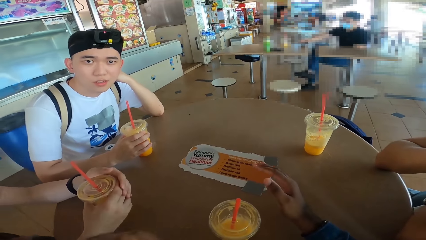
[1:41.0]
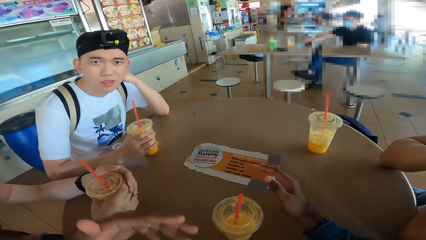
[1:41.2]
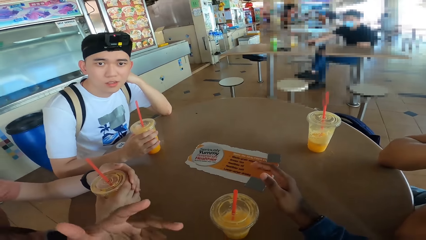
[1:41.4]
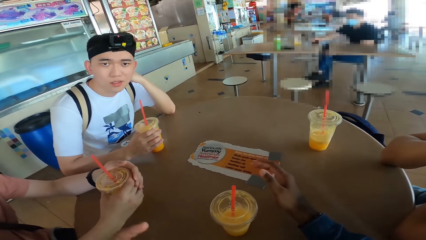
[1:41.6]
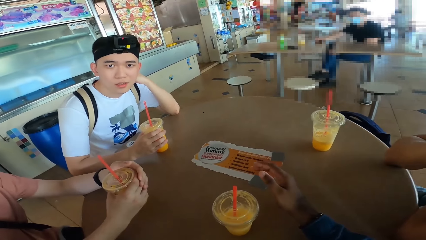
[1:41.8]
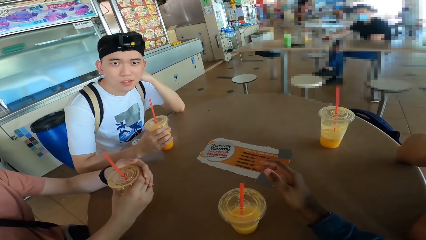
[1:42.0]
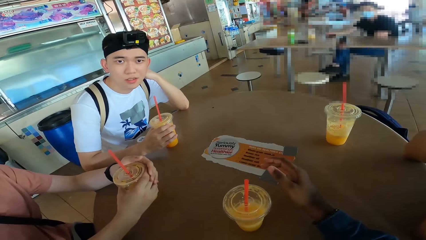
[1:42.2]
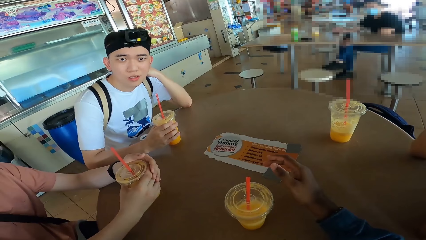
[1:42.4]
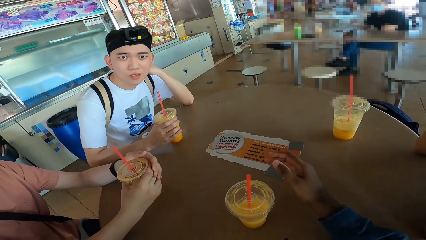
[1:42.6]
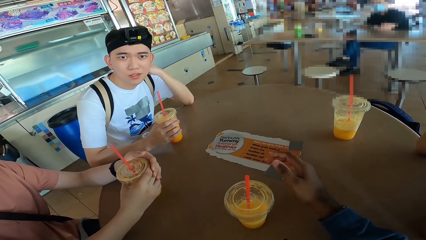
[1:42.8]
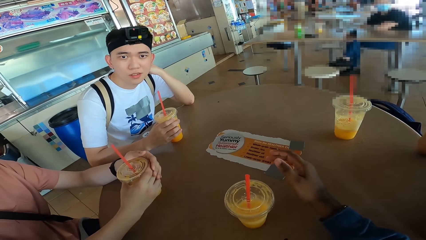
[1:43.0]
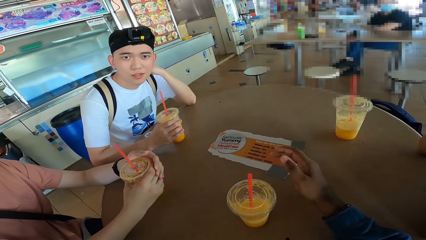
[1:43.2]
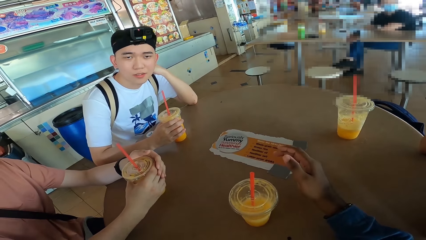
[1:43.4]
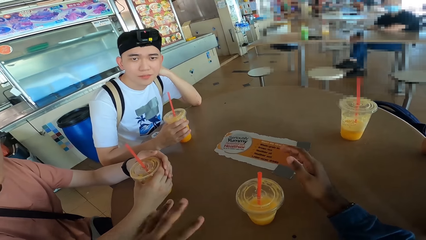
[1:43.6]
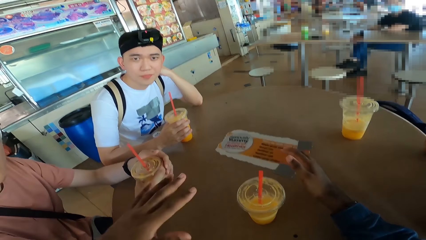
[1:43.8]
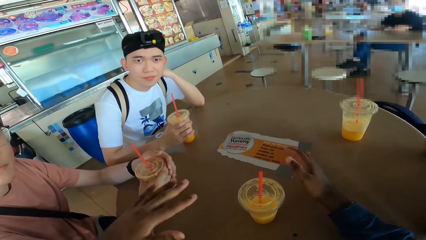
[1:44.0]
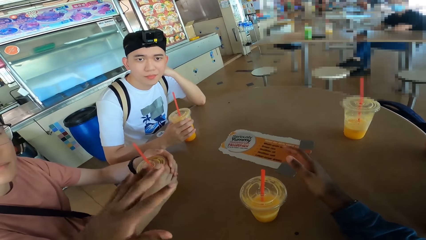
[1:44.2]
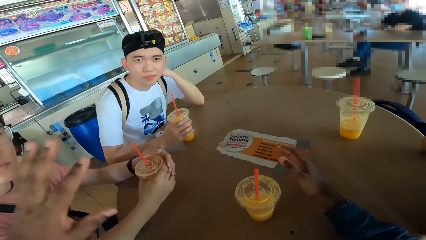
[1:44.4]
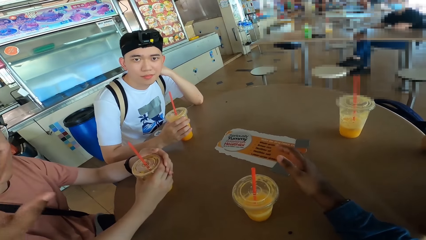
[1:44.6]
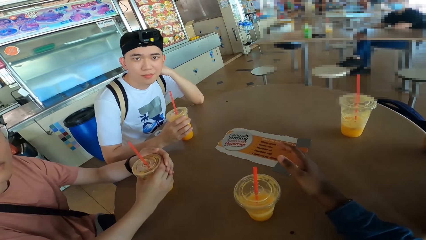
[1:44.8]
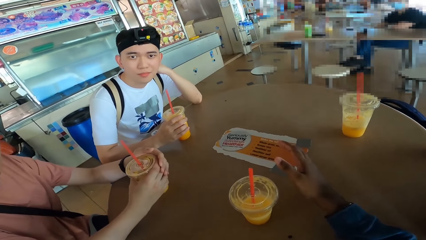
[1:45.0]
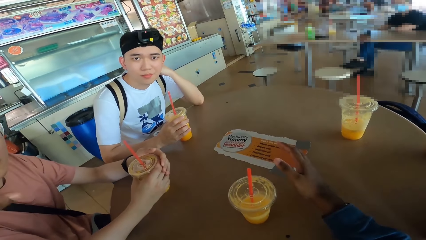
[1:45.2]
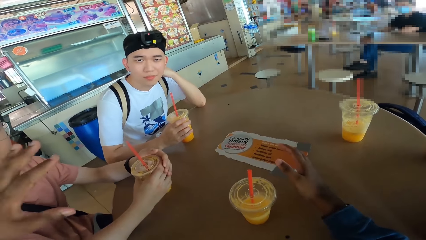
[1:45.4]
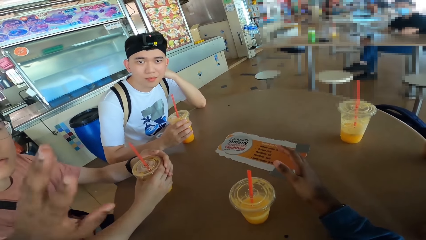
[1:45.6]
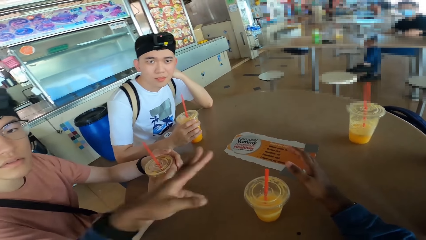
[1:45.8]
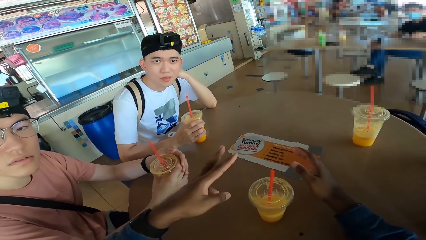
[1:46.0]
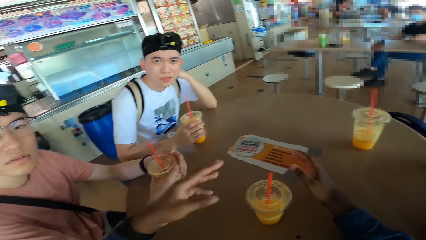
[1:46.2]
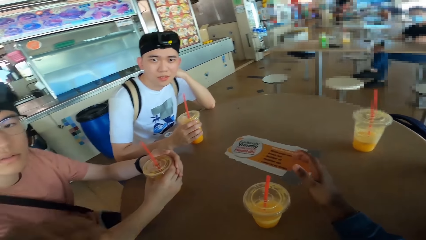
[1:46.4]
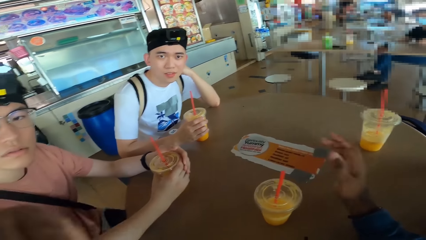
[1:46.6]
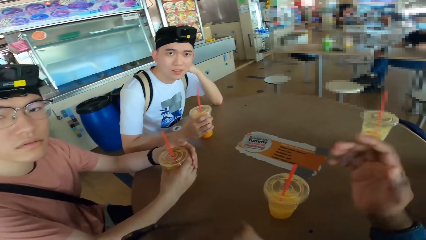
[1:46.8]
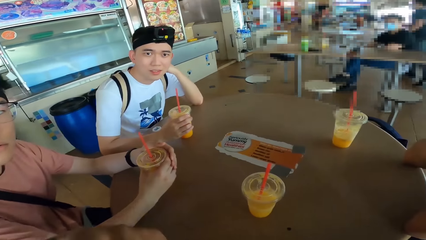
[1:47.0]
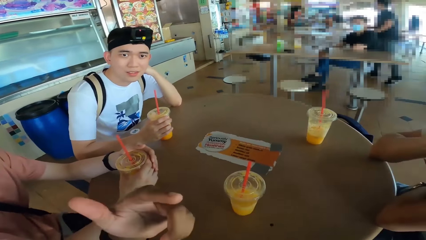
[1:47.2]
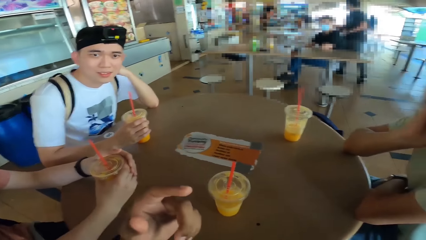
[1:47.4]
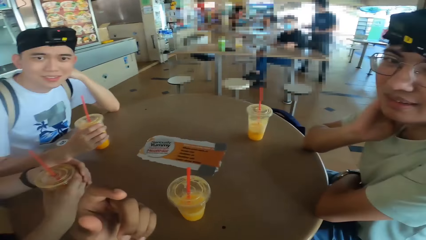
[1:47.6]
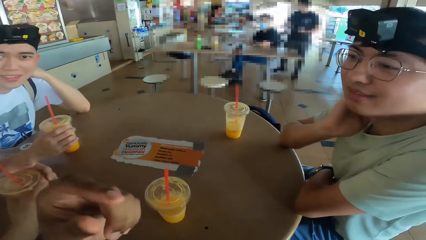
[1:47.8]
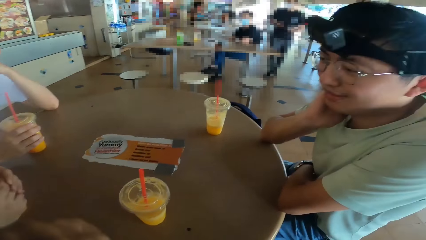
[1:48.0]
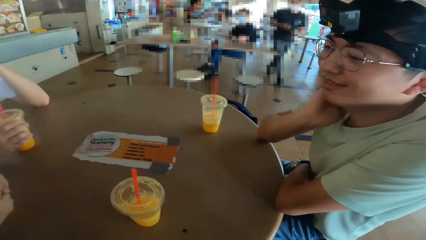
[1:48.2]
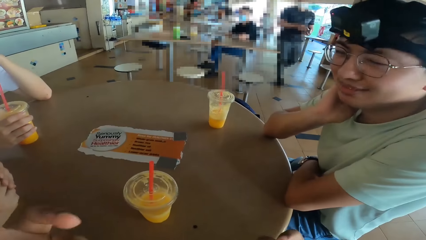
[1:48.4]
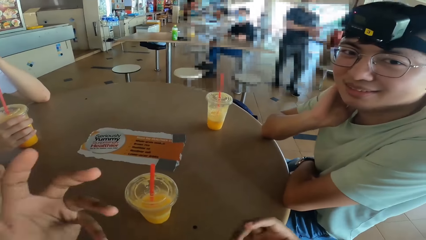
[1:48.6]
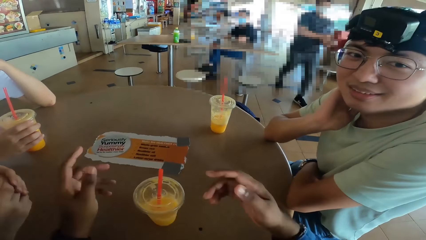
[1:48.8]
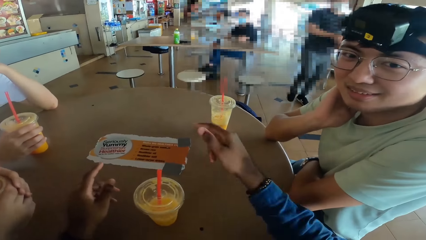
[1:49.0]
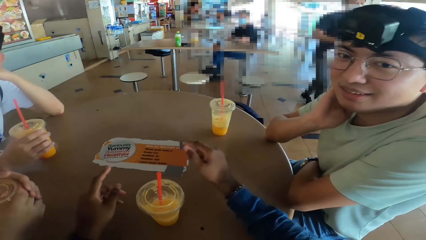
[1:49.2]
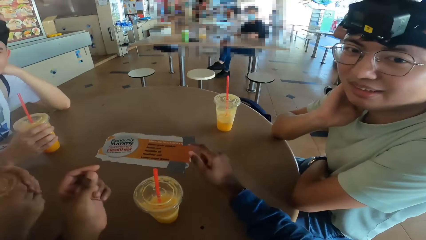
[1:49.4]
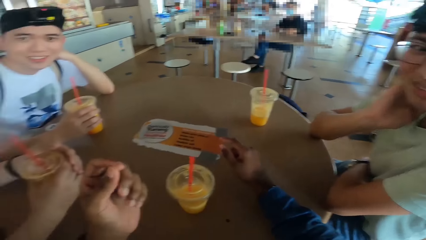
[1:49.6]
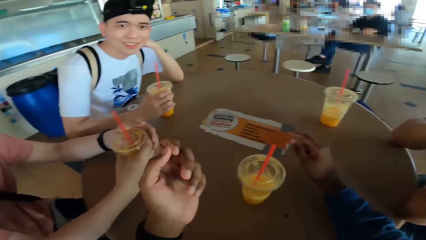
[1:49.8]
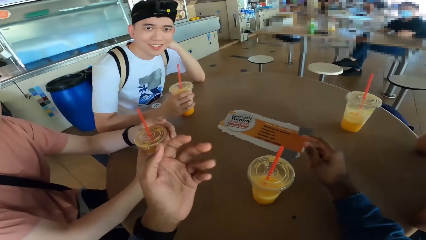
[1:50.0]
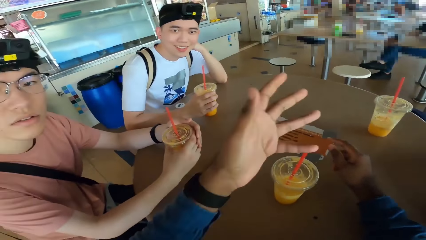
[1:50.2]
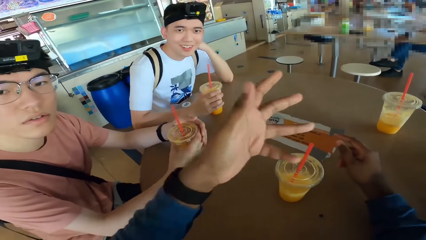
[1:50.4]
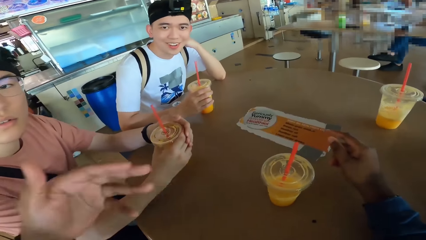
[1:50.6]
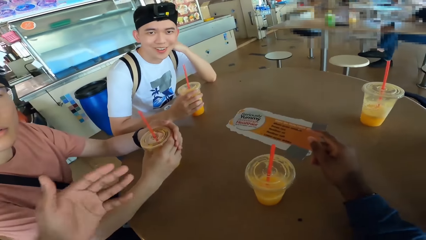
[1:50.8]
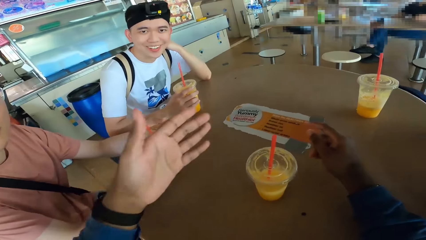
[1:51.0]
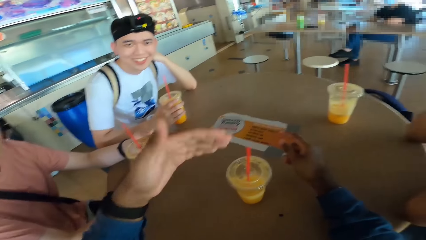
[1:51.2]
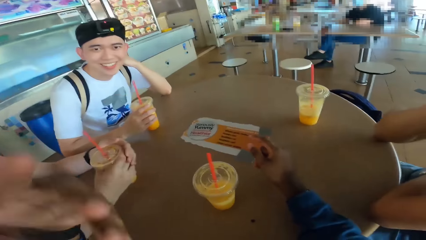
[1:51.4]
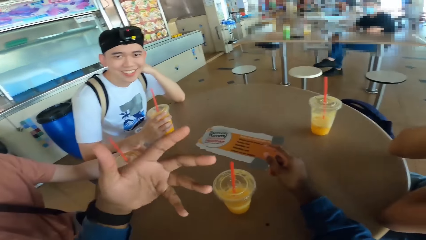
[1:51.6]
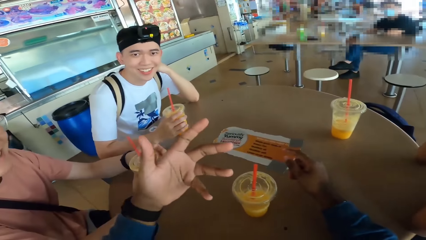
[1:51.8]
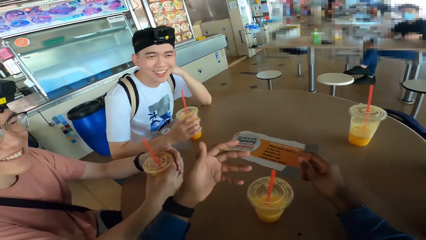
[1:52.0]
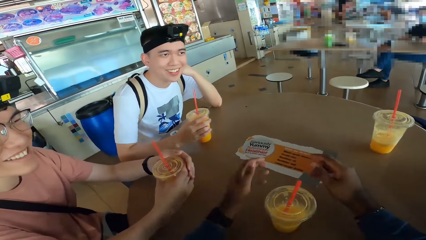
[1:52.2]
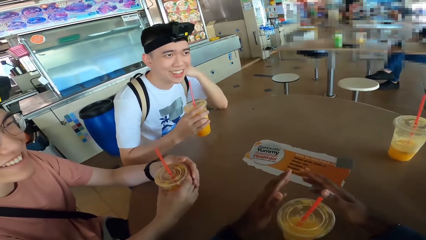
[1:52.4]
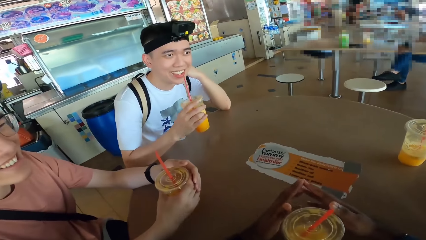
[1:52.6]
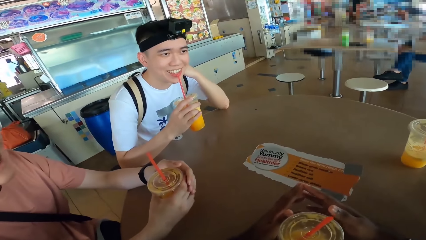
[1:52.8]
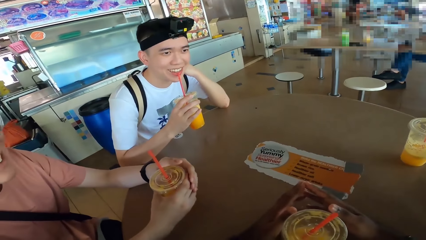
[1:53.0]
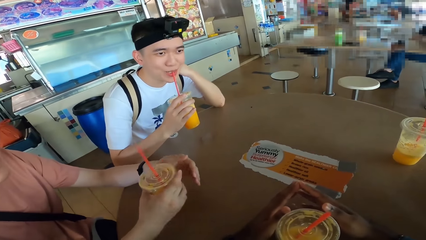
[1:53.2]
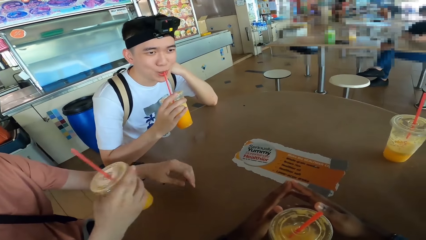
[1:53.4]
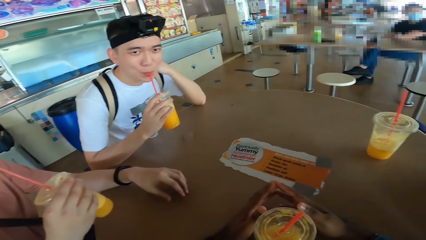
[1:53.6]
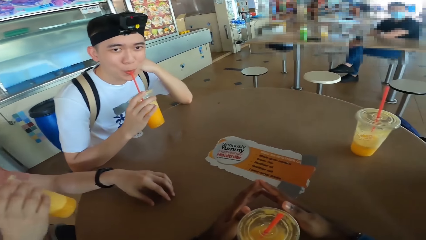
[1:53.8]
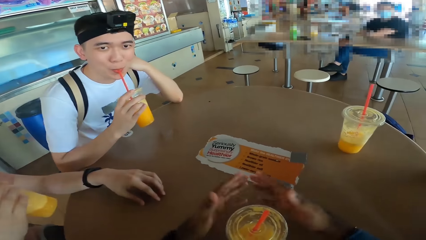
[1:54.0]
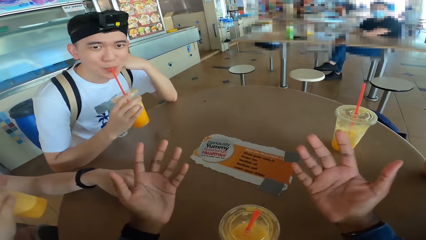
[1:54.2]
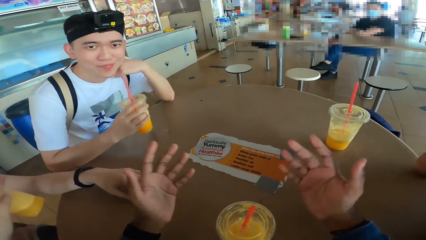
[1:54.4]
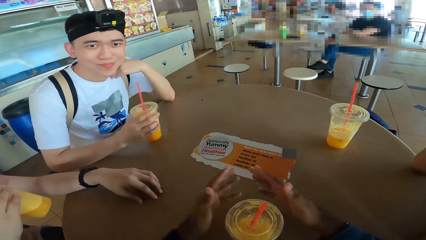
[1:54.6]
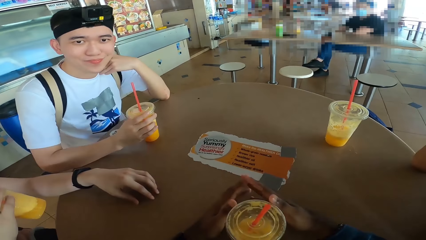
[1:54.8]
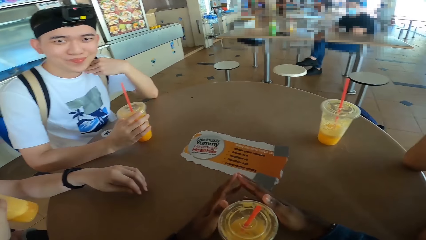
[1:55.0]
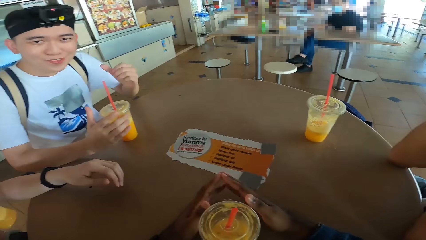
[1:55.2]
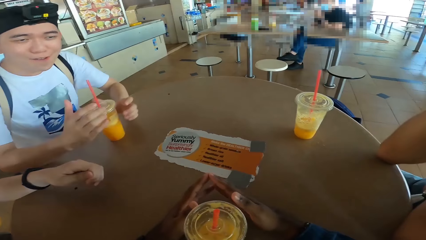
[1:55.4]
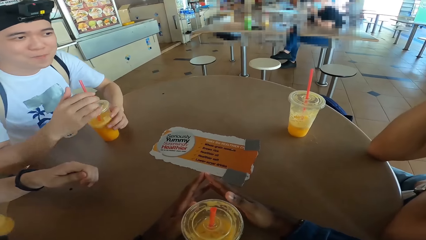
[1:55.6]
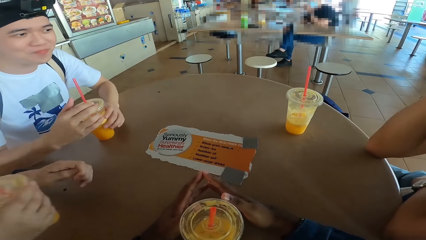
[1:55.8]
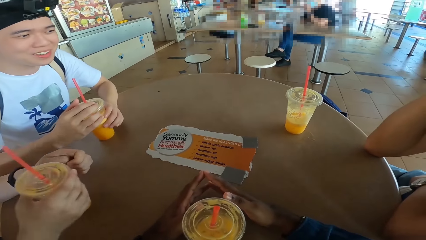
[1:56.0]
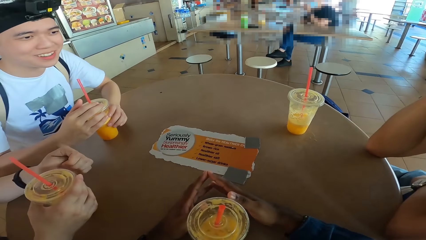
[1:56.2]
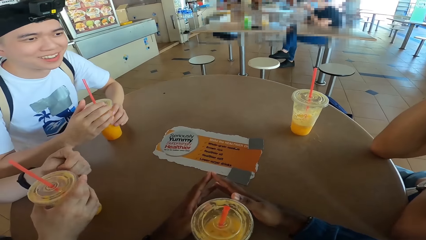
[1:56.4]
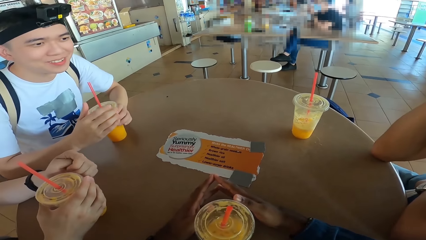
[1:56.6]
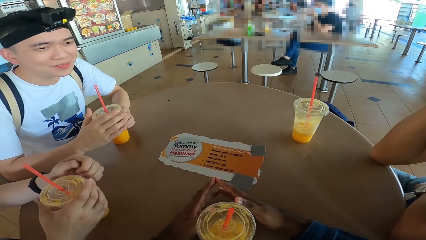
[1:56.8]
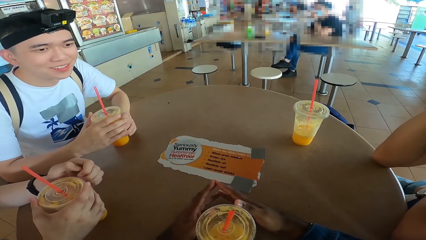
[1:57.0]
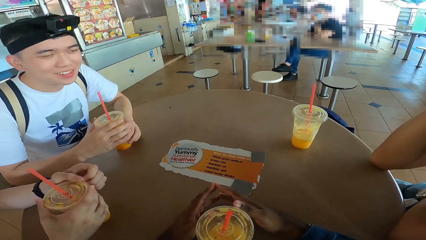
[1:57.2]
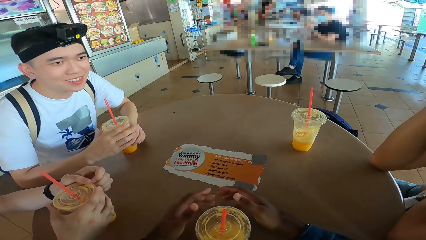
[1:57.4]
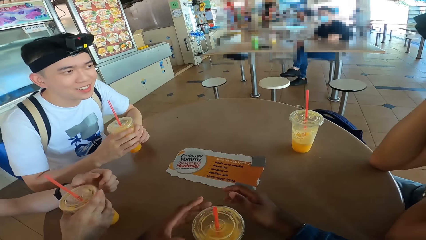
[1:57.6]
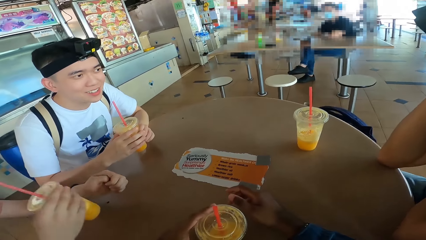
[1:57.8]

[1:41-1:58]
A man sips juice. Another man sips juice. The first man places the juice can on the table. The other man places the juice can on the table.
